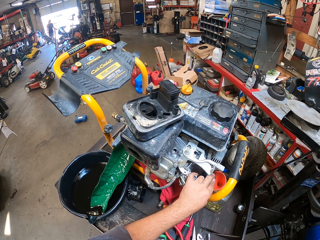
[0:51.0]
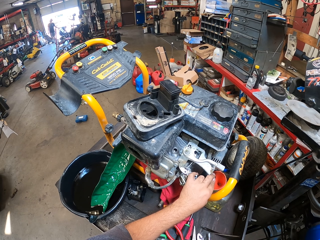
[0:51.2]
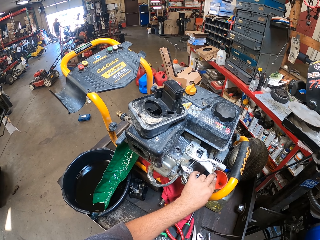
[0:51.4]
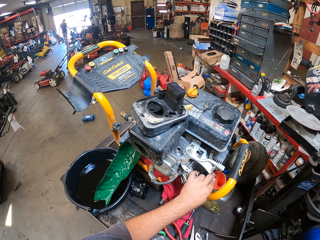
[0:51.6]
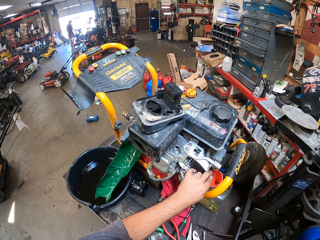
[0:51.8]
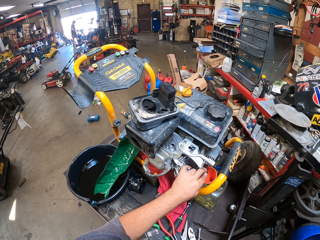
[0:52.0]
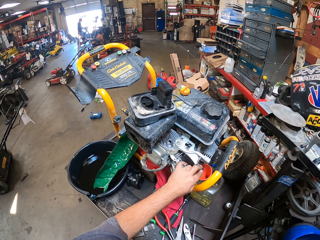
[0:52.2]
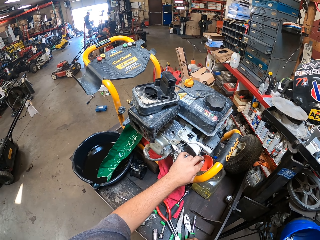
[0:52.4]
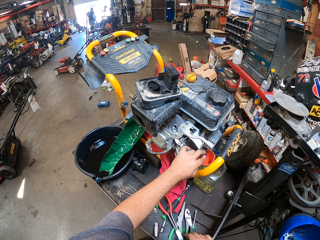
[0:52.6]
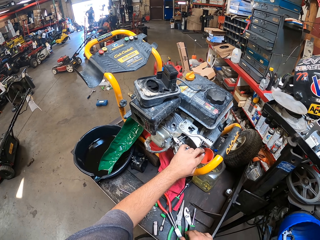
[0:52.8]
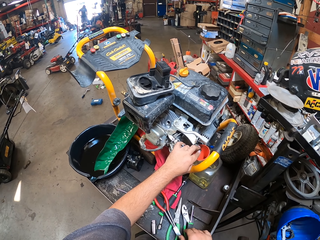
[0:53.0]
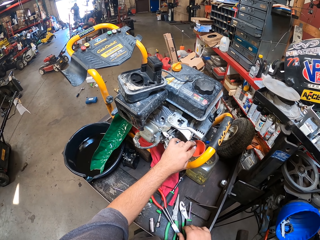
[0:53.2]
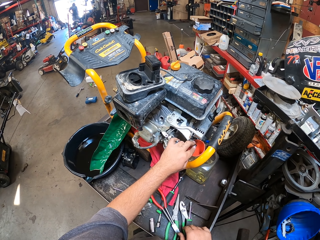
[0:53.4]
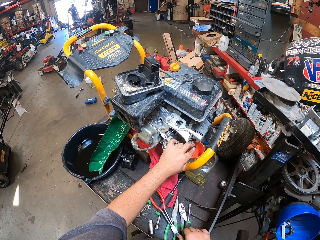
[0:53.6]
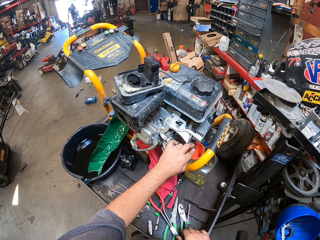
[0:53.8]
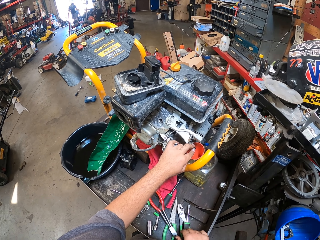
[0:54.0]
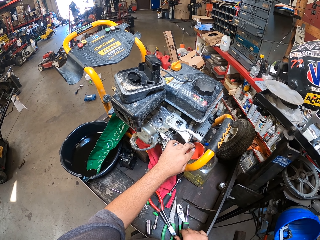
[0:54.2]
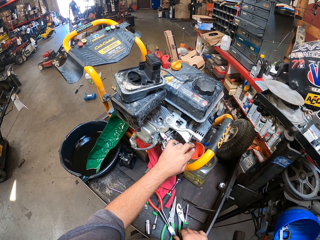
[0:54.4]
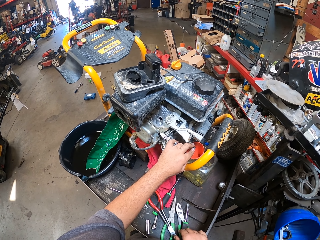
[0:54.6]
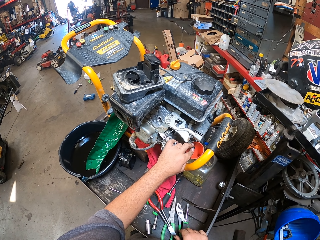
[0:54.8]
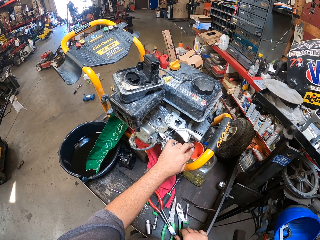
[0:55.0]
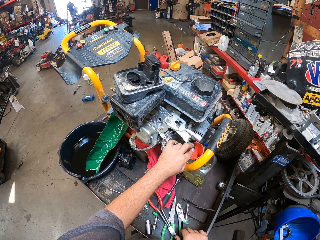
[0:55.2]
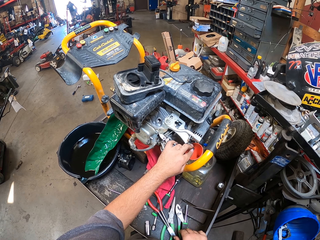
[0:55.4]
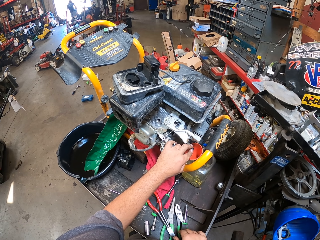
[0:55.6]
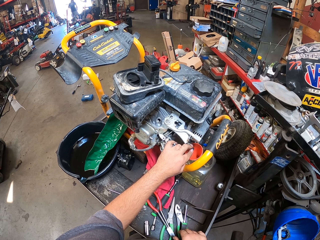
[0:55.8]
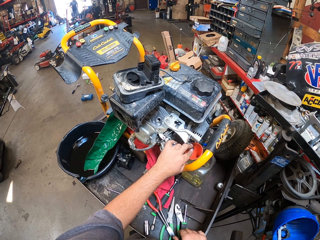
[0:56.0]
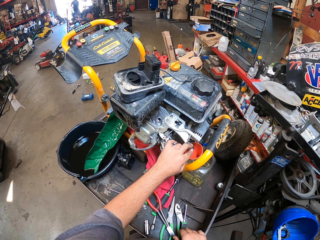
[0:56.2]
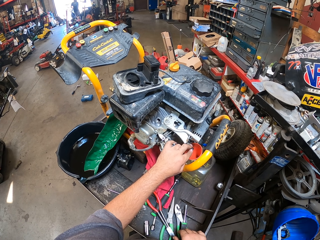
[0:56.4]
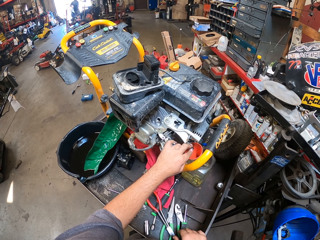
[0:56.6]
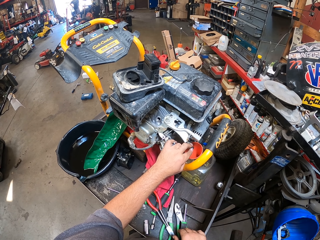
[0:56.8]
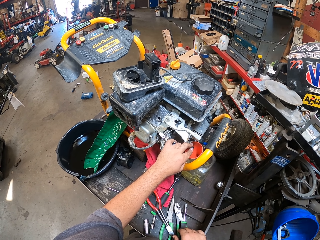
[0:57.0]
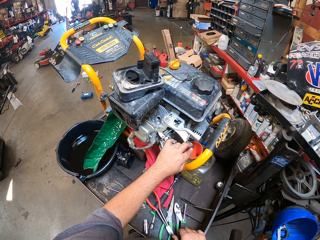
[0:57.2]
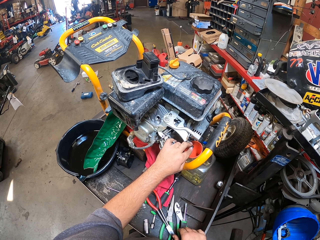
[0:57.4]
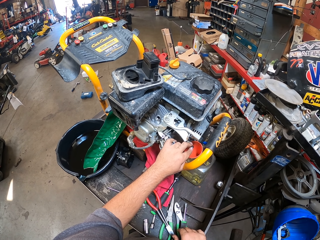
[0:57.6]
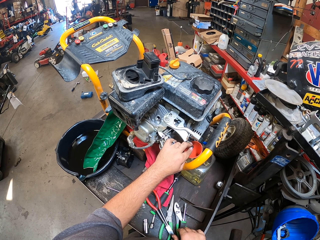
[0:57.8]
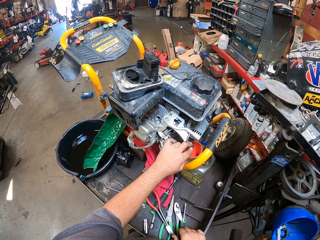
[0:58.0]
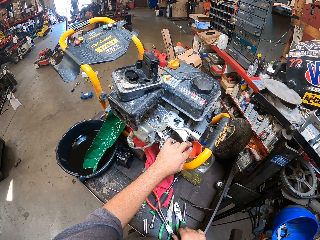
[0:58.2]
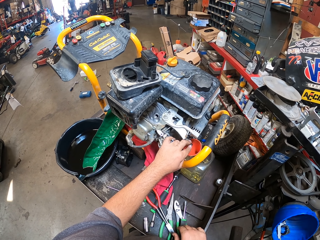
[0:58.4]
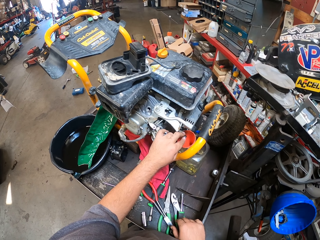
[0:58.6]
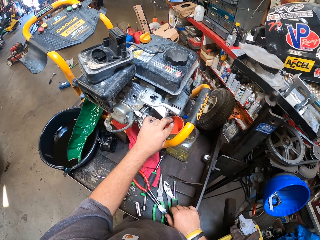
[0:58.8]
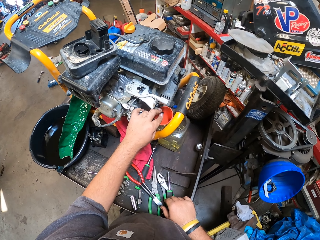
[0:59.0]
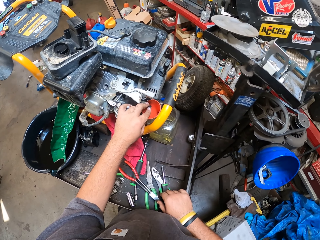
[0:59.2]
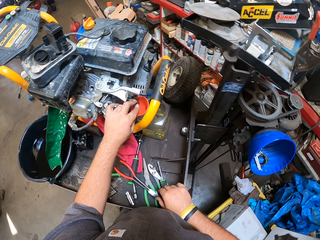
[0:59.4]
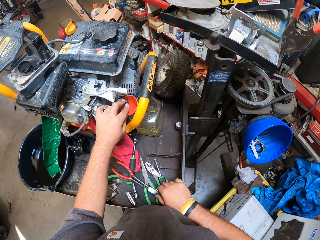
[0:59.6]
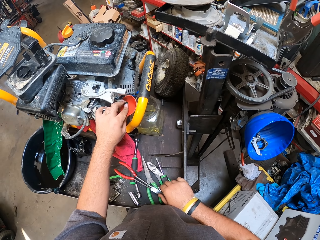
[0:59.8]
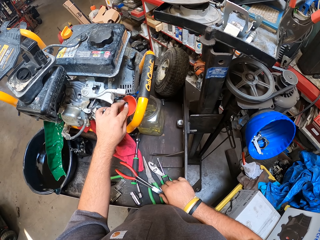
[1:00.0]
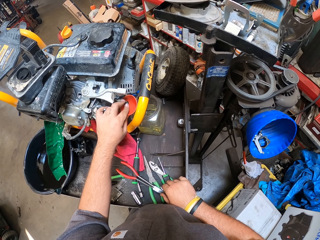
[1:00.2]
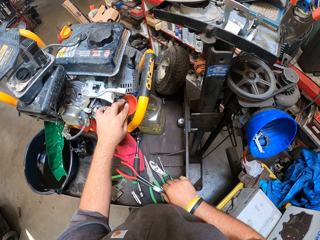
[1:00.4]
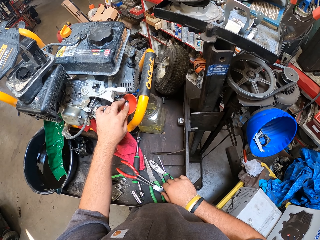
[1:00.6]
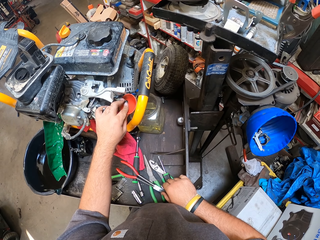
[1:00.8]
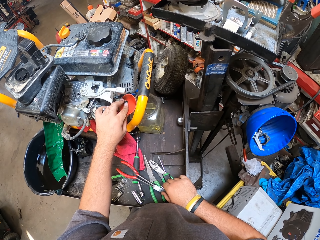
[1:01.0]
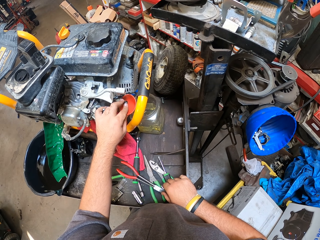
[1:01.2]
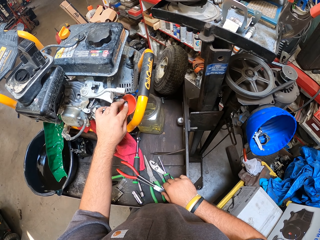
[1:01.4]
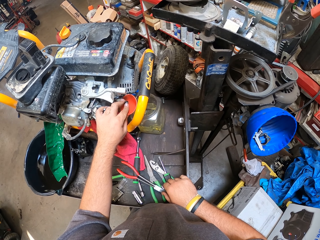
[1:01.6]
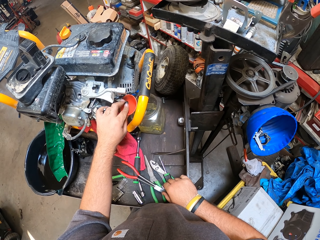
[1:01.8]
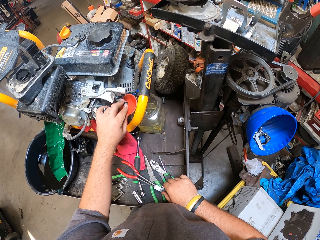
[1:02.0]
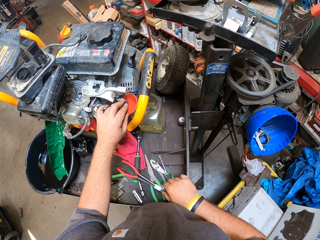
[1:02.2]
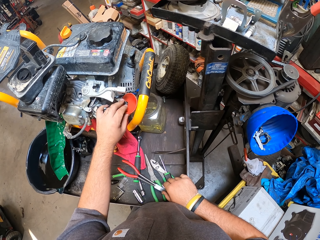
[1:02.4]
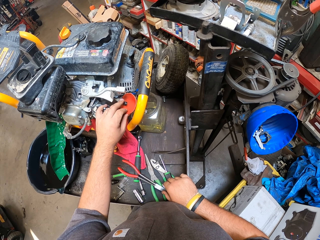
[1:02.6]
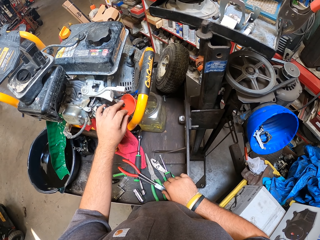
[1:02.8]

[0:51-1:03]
The camera wearer drains fuel from the generator. They look around the garage. They stare at the fuel in the container.

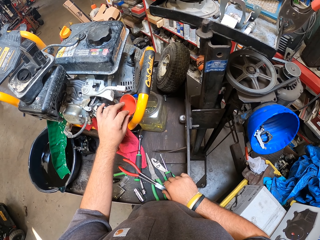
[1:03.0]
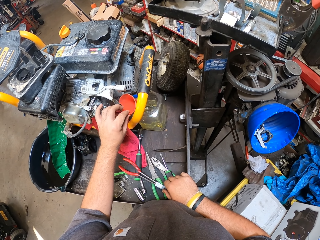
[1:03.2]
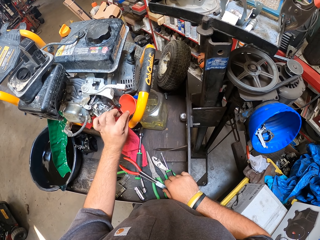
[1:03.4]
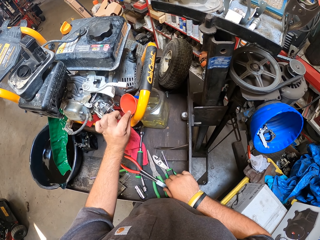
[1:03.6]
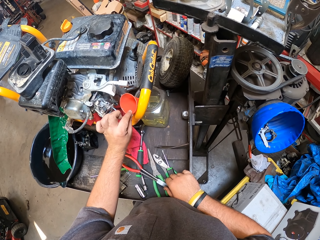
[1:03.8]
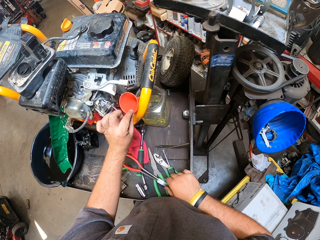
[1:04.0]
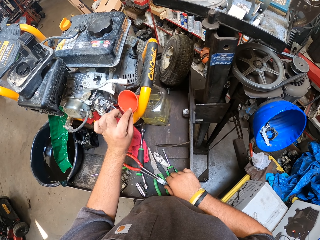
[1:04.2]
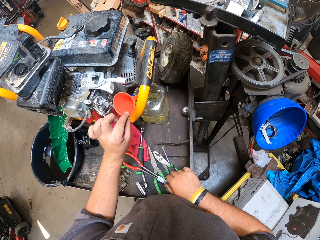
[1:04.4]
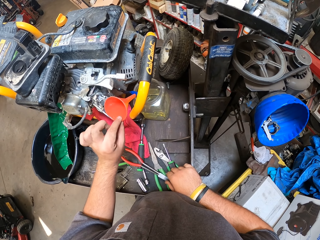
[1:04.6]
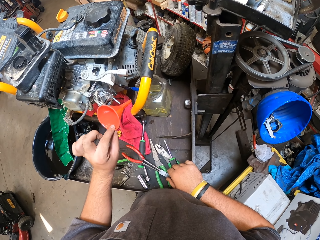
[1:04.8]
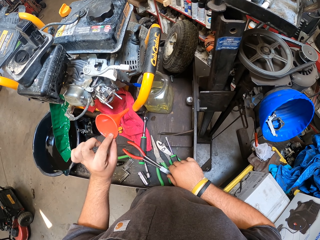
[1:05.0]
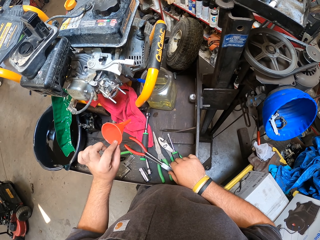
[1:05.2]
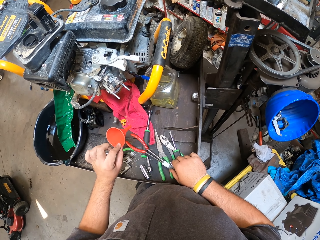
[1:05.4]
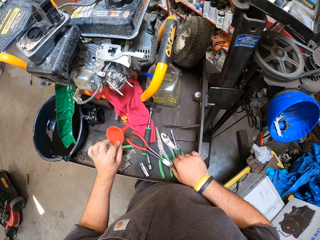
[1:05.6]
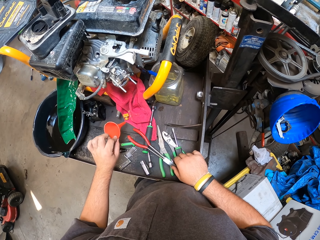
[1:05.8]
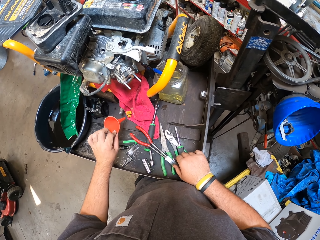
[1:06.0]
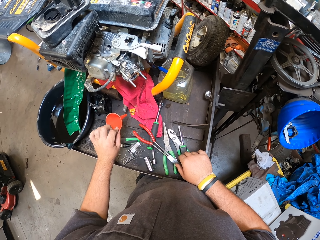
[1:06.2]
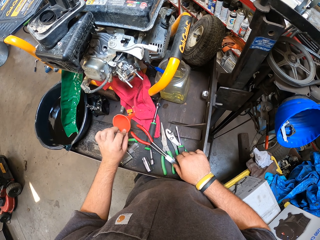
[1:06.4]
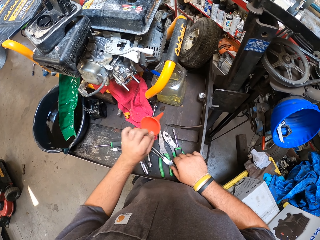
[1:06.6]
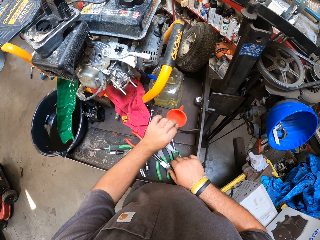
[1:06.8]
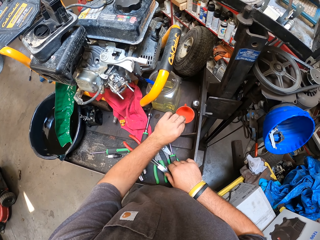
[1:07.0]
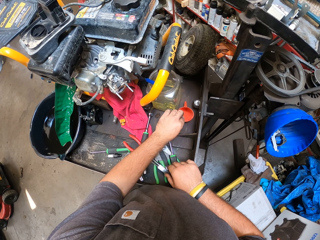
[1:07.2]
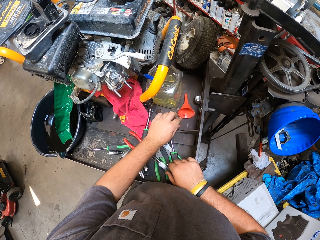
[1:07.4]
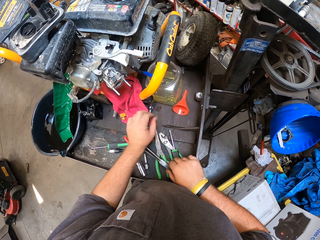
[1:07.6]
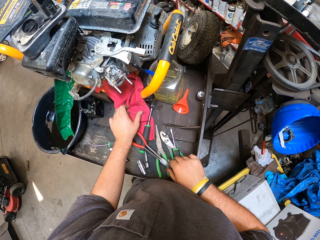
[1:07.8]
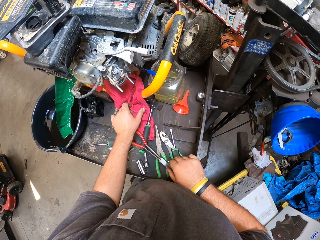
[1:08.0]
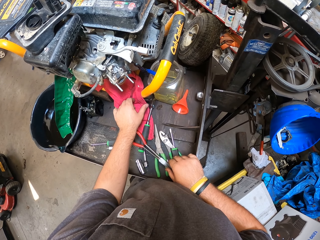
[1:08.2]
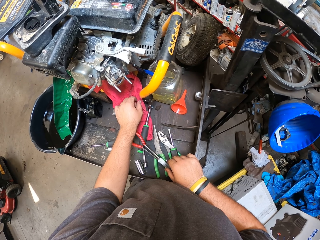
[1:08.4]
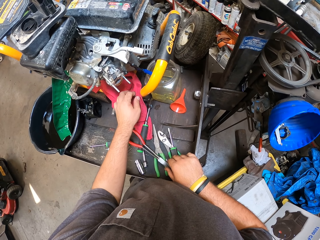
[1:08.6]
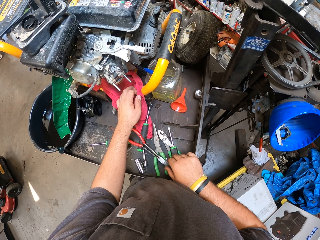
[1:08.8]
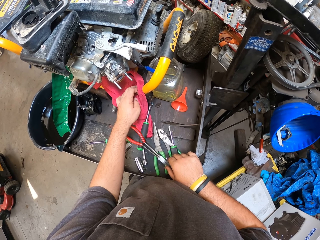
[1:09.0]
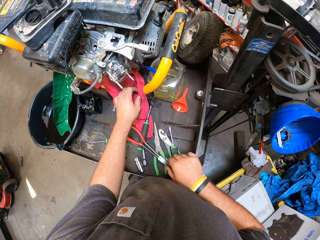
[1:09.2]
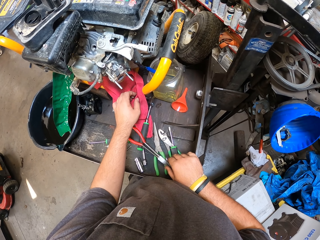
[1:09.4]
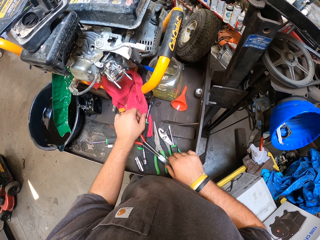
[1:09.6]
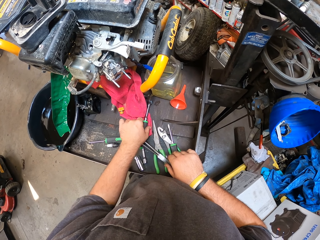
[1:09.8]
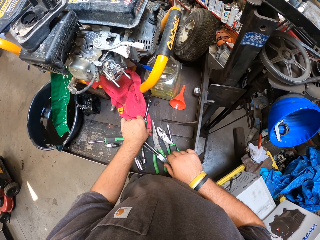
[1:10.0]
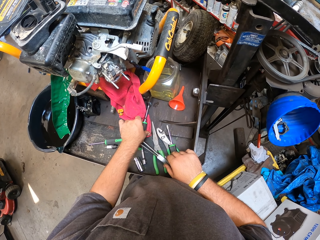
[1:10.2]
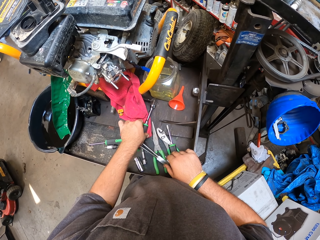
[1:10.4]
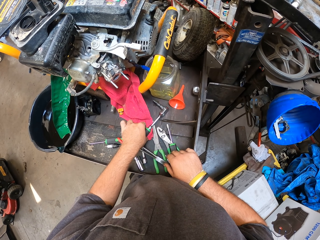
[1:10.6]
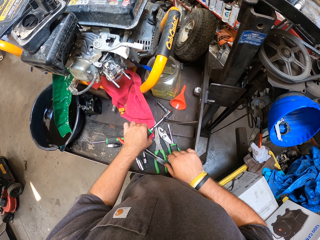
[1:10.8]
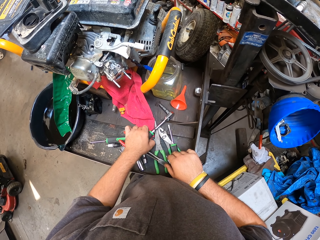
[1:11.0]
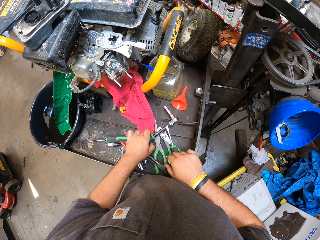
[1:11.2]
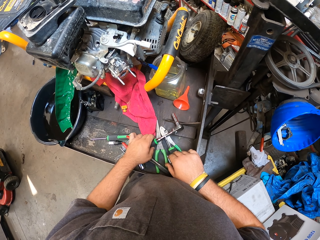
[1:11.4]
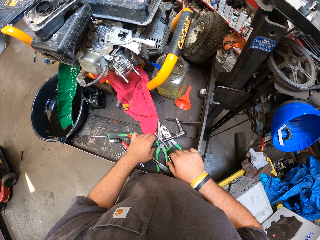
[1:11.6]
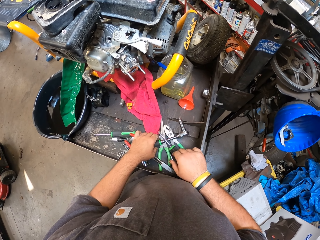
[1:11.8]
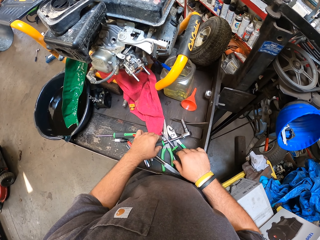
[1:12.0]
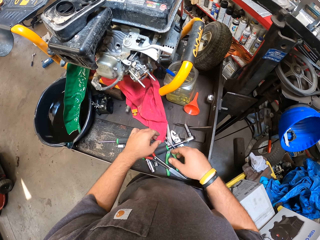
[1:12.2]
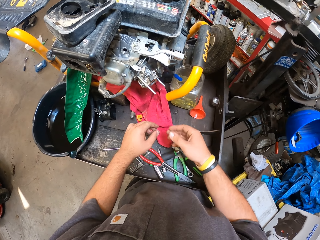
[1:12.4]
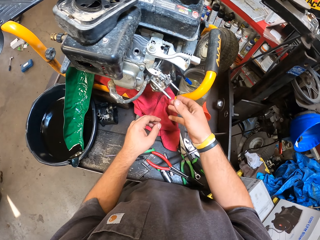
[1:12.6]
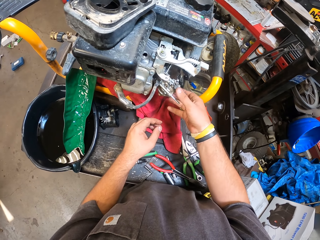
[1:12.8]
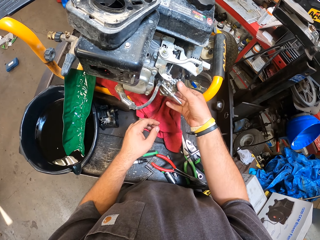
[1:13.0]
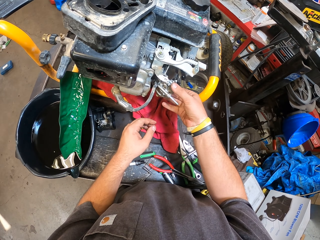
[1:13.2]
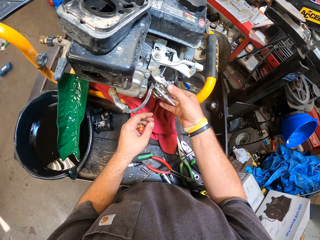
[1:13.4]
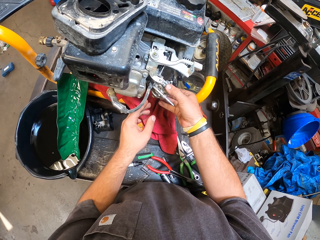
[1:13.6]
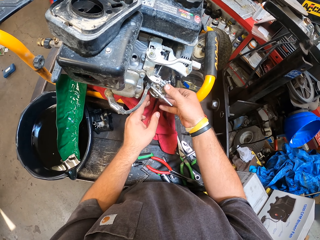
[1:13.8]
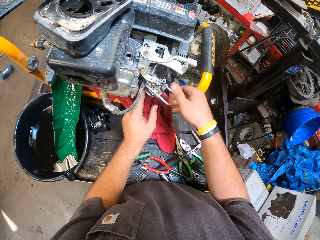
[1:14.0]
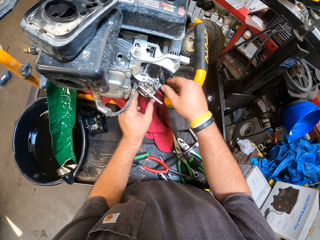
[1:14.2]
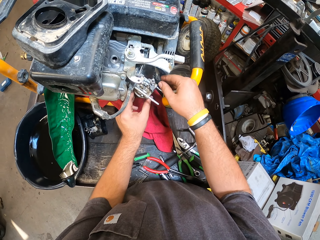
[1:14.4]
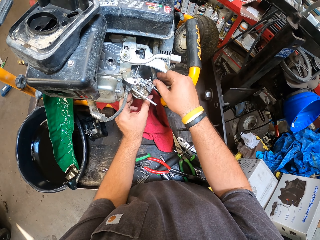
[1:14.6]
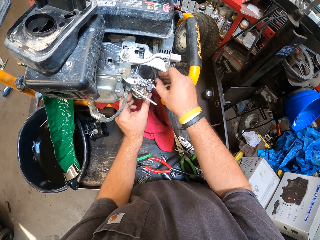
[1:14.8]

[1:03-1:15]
The camera wearer removes the funnel from the container. They move the funnel around the table. They put the funnel on the work table. They touch the towel or piece of cloth on the work table. They release their hand from the piece of cloth. They hold a spanner on the table. They move the socket spanner on the work table. They move their hands. They remove the carburetor from the engine.
